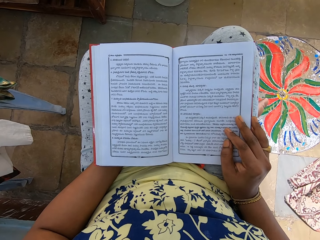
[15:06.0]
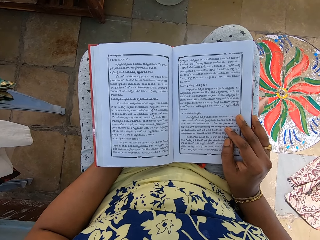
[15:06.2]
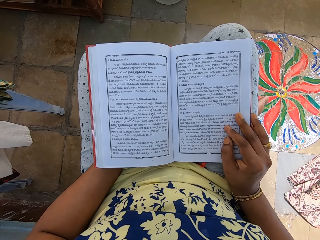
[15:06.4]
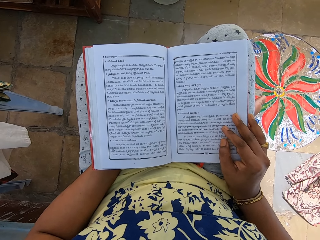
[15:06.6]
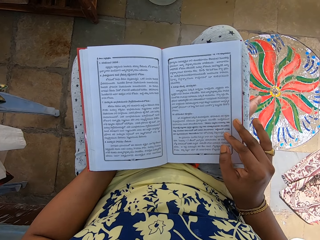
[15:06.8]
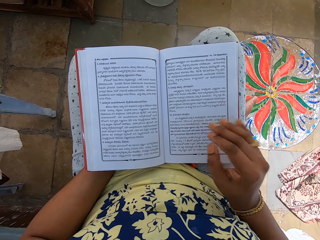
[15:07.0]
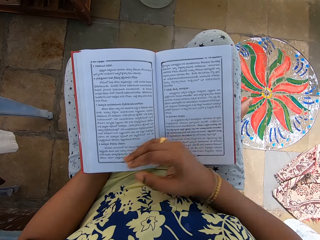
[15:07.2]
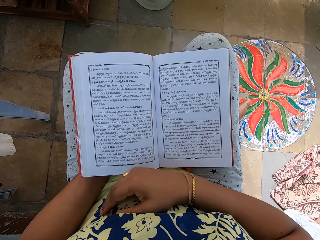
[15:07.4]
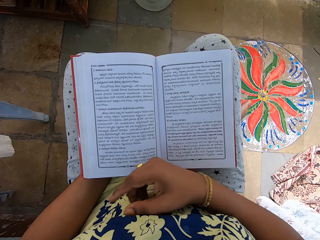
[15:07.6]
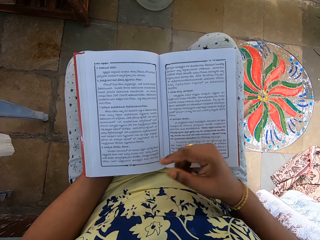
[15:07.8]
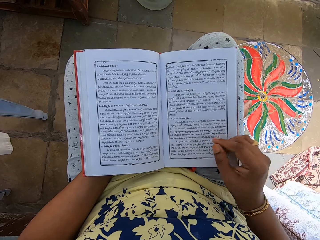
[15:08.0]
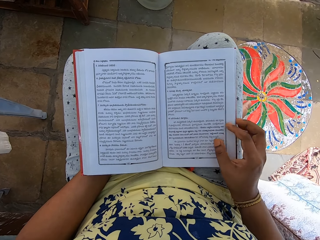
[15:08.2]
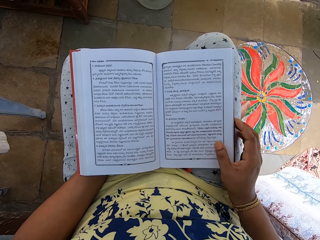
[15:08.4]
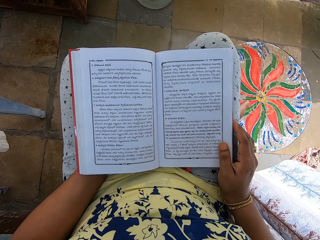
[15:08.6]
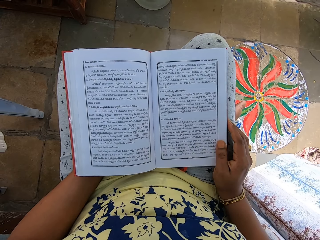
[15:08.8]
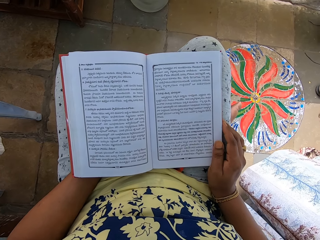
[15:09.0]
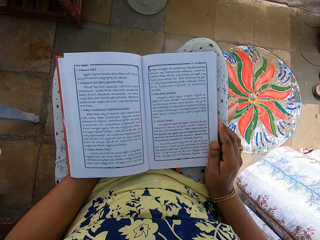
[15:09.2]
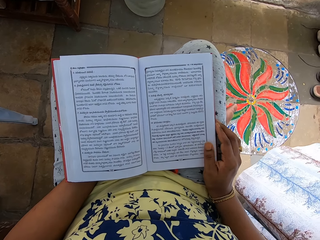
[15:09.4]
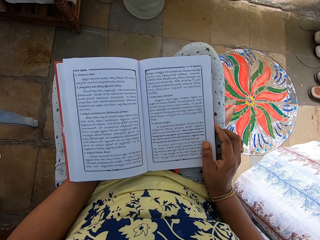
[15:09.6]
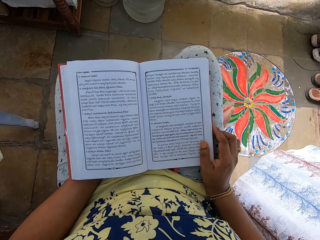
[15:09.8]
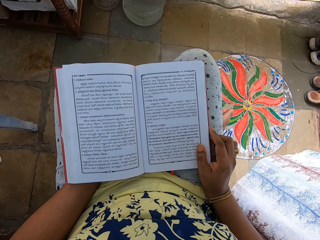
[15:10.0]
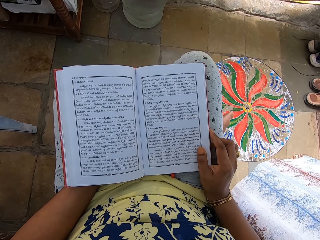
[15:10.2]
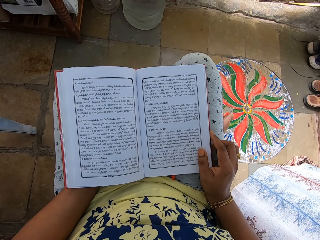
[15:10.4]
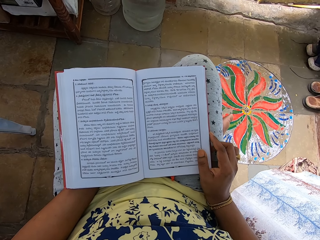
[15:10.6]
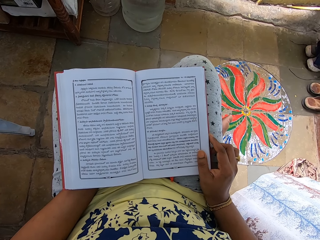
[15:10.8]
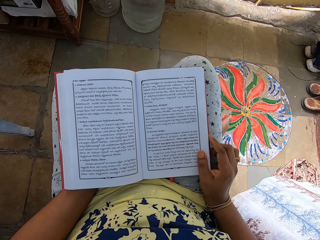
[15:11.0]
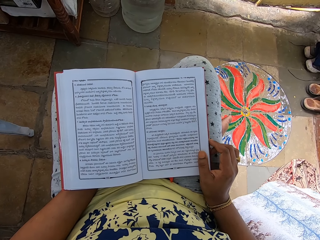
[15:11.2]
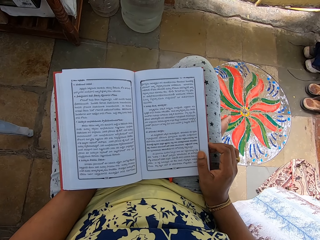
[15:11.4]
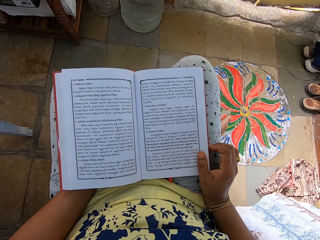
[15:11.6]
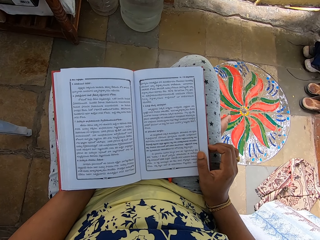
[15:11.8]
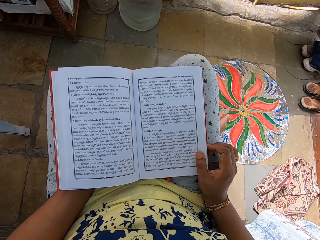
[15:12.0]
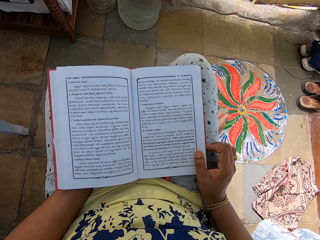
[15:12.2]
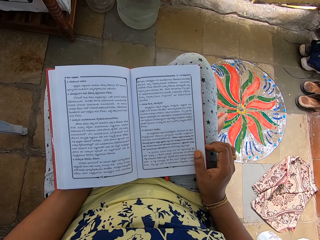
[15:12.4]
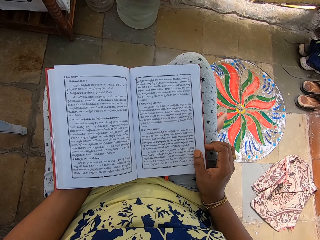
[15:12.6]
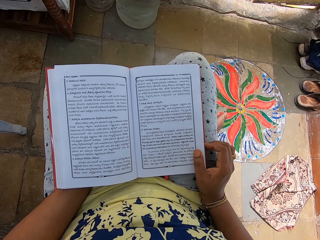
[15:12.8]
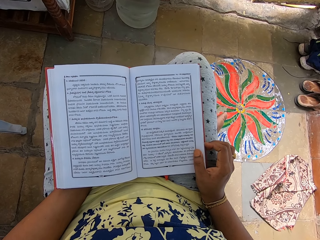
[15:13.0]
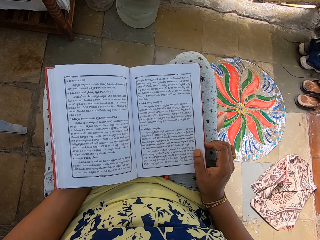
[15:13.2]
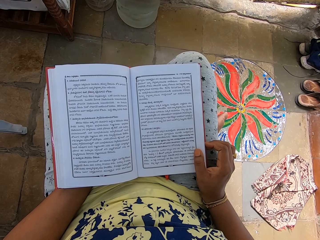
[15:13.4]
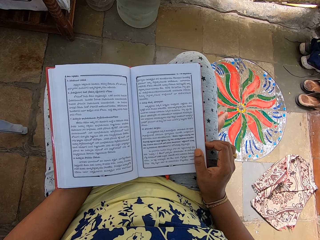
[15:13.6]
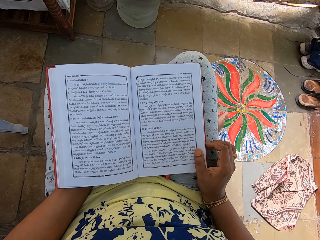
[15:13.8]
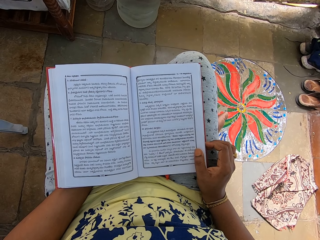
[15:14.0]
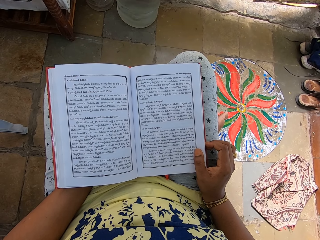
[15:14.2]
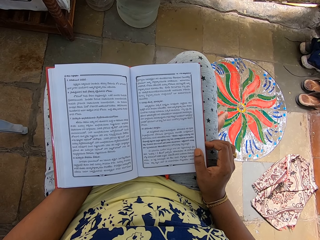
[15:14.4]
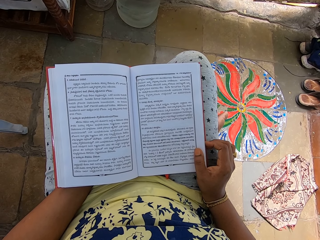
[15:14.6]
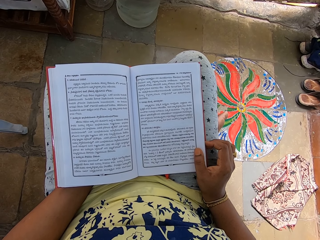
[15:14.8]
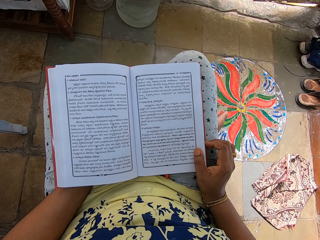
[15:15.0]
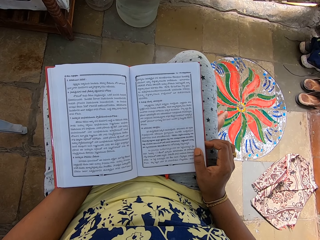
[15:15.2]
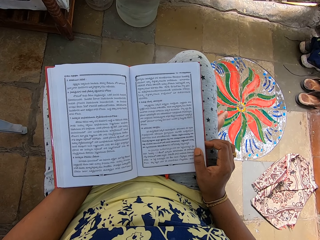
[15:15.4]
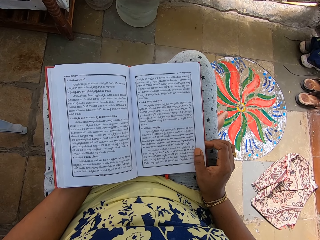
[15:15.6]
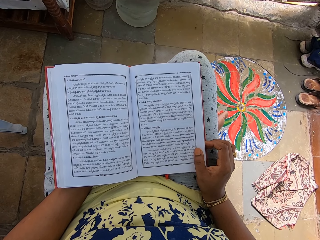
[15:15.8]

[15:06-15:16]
The camera wearer touches her stomach with her right hand. She moves the hand. She holds the edge of the book with her right hand. She reads the book.

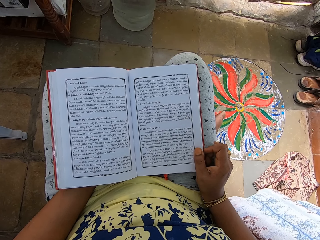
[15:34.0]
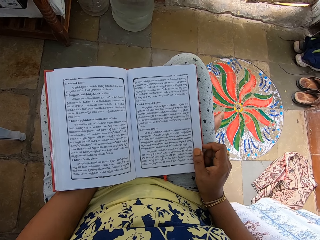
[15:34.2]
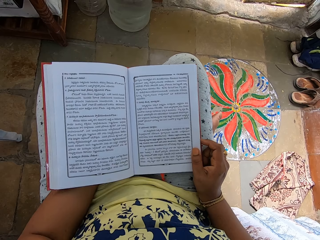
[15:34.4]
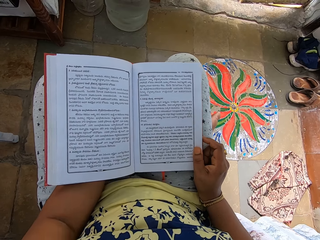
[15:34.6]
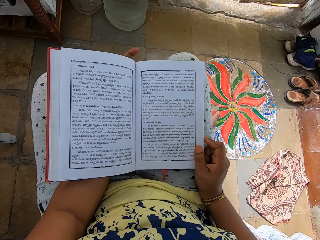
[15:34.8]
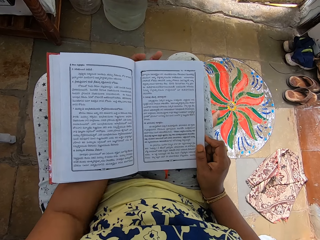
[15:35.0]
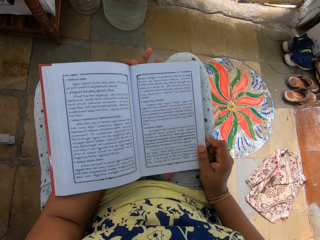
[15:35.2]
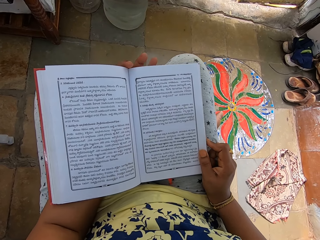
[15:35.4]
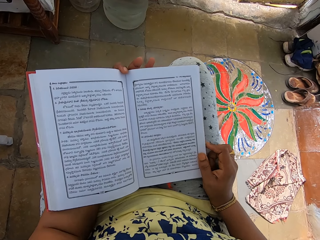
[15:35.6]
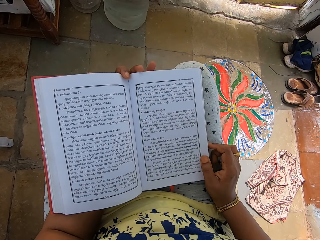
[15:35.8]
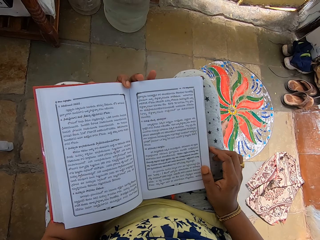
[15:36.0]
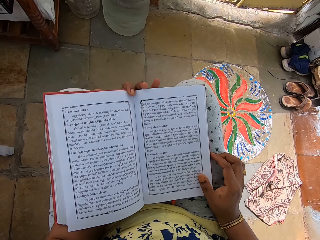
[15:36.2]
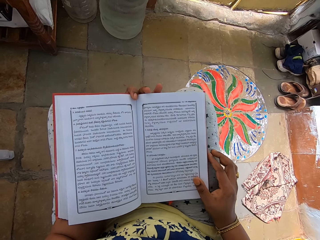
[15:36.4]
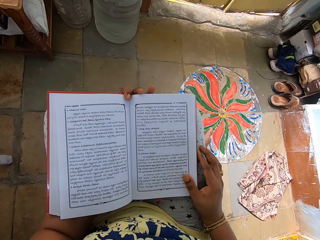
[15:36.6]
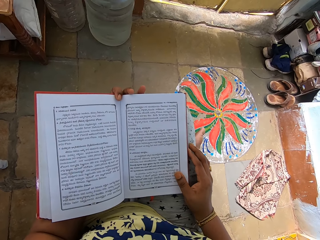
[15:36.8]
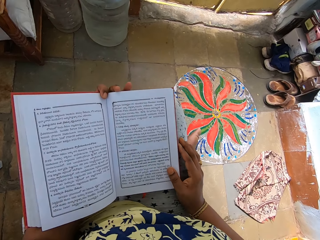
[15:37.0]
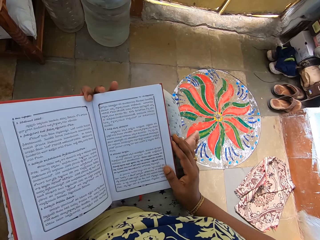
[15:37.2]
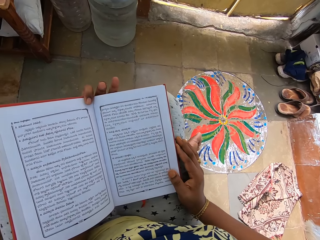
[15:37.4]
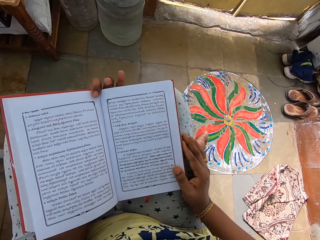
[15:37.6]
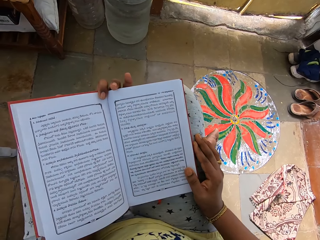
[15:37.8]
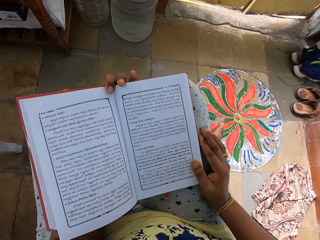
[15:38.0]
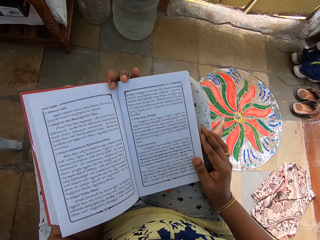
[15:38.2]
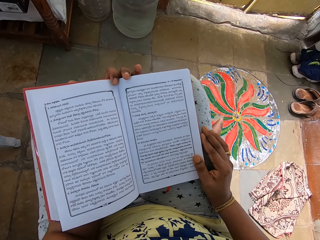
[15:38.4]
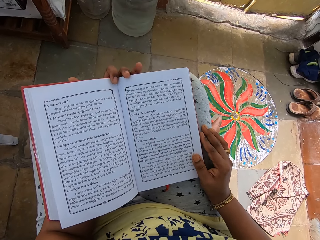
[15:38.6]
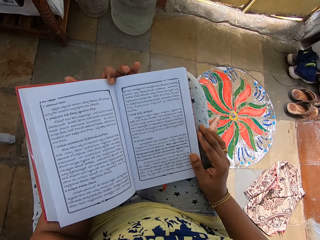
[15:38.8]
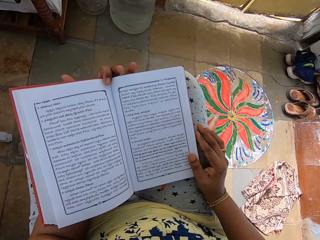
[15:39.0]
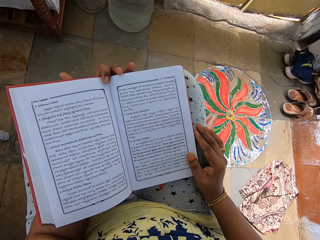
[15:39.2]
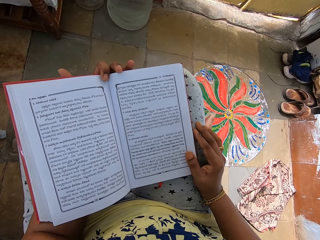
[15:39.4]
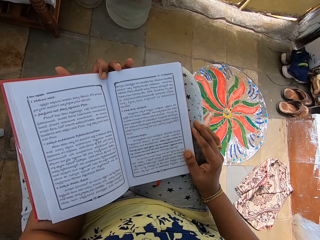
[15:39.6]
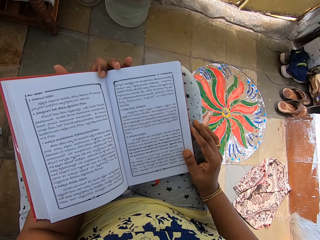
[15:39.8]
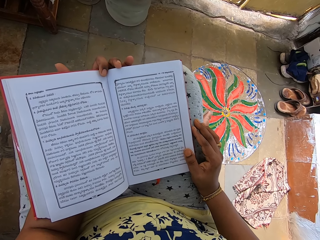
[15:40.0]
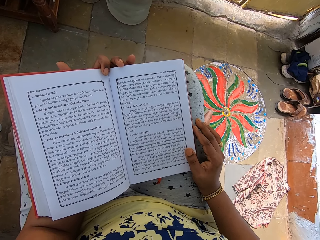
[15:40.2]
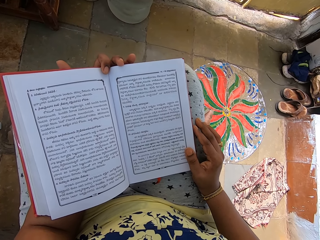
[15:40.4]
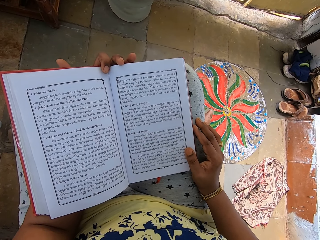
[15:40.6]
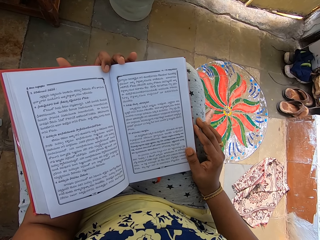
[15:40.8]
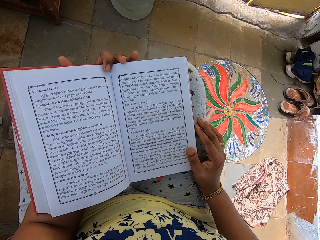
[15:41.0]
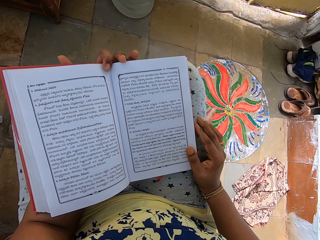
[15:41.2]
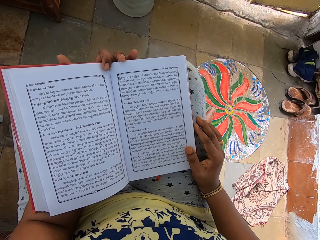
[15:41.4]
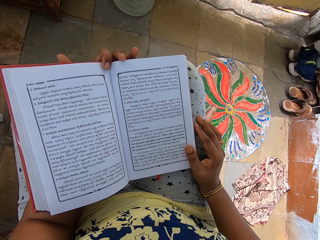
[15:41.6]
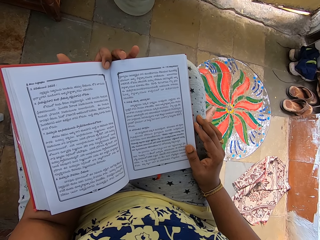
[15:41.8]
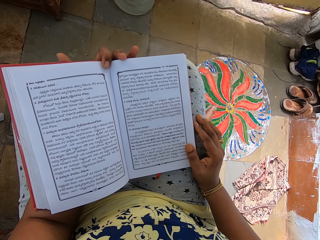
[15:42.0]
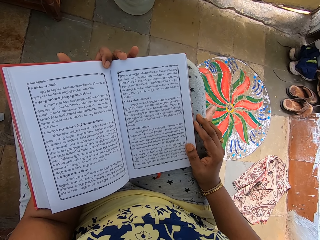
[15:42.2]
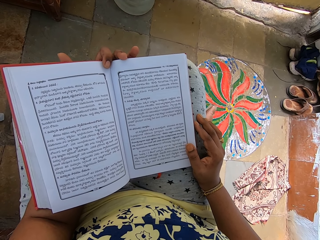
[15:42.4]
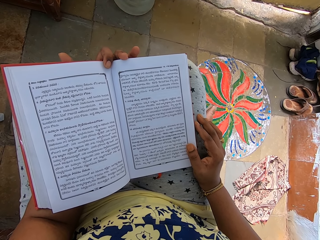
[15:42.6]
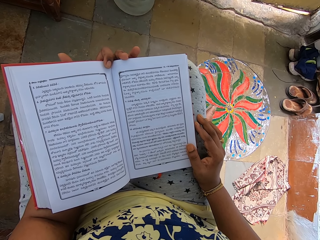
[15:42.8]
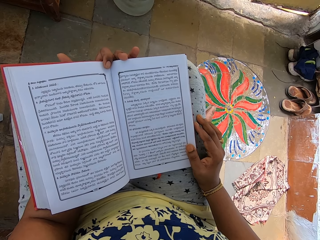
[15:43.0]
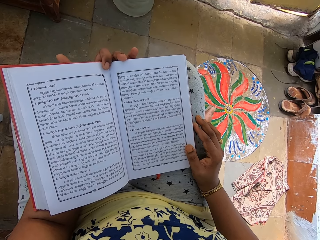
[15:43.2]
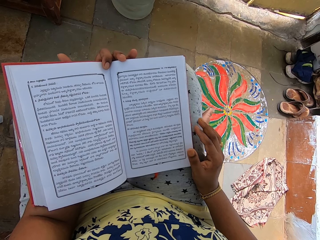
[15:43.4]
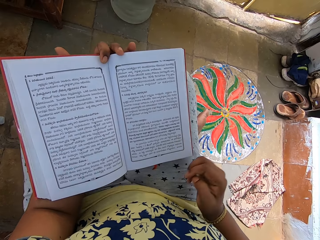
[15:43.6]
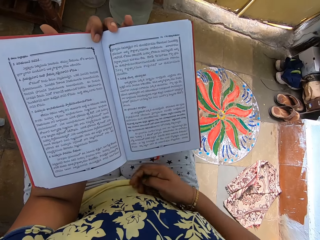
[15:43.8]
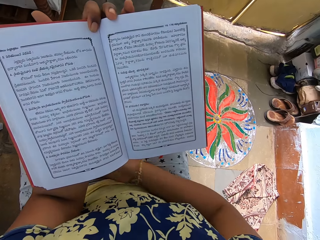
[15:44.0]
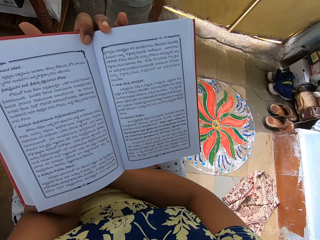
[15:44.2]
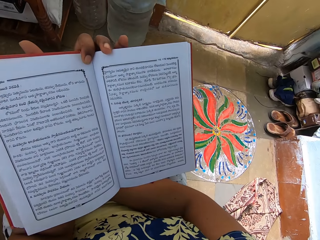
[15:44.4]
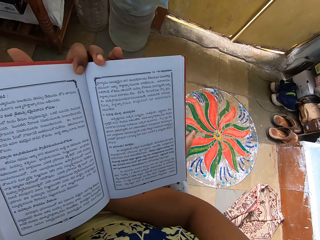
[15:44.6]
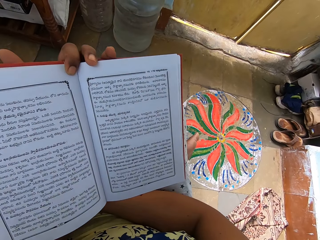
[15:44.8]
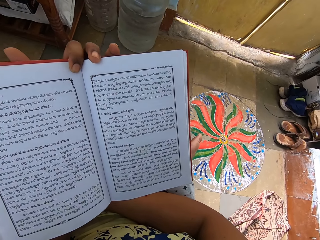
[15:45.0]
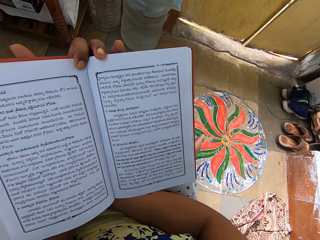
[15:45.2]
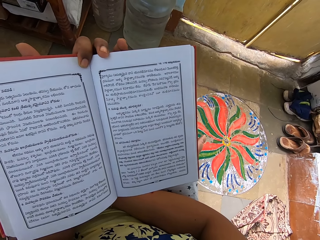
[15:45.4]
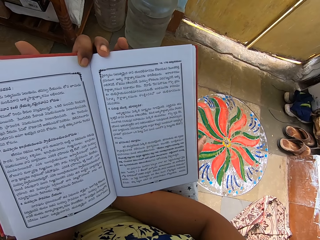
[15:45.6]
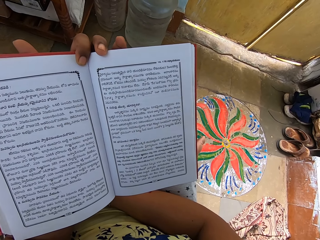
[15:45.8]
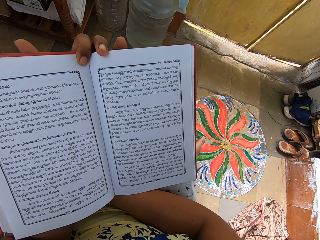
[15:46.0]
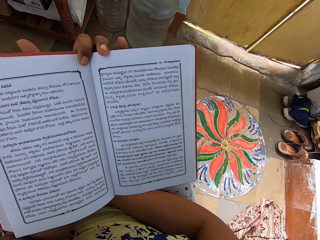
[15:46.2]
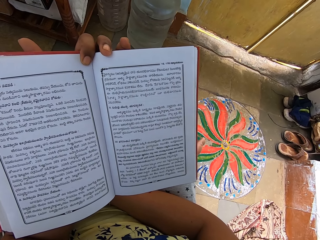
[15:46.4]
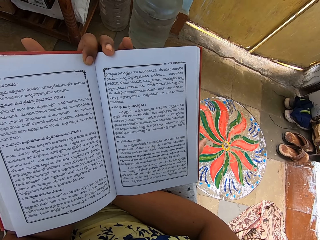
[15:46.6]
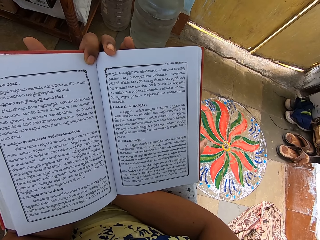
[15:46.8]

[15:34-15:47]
The camera wearer adjusts herself on a seat. She removes her right hand from the book. She lifts the book with her left hand. She puts her right hand on her lap. She puts the hand under the book.
